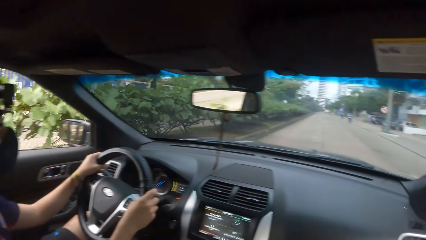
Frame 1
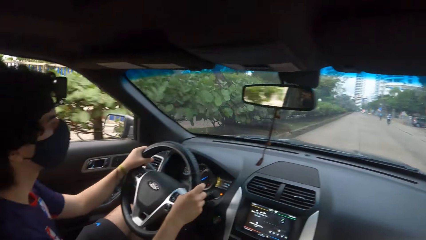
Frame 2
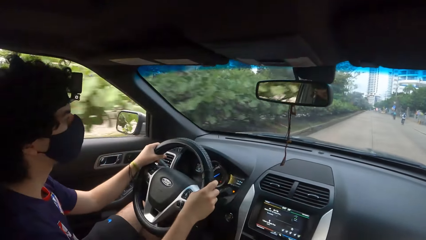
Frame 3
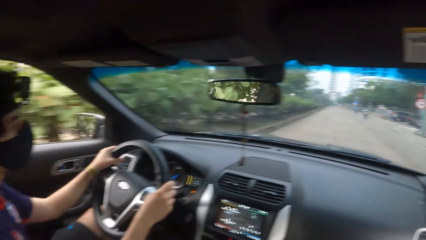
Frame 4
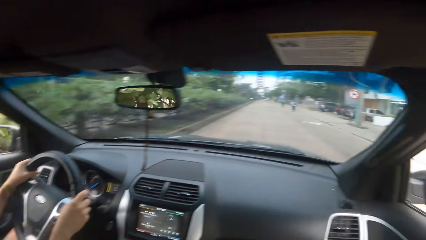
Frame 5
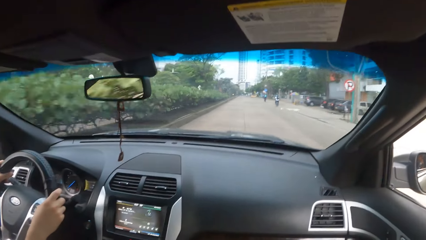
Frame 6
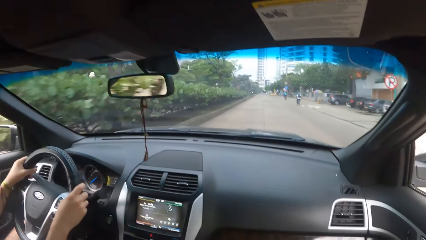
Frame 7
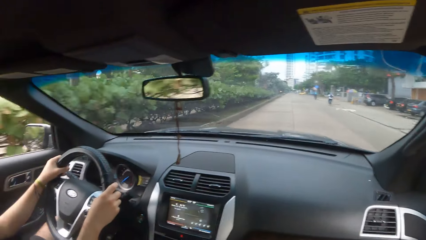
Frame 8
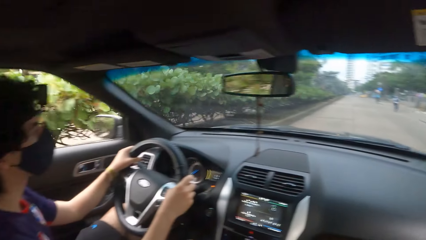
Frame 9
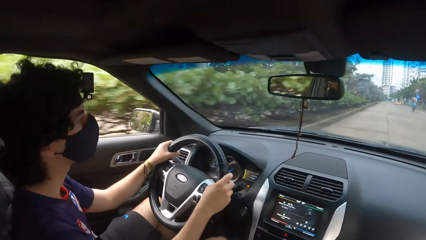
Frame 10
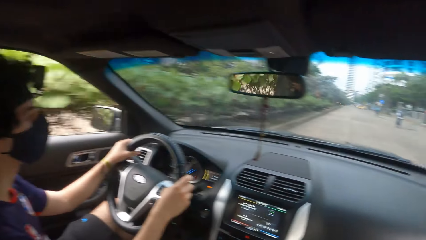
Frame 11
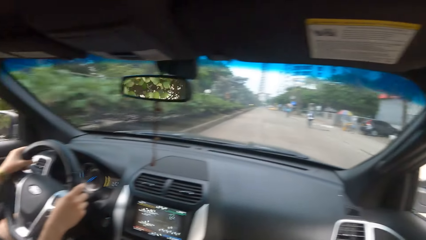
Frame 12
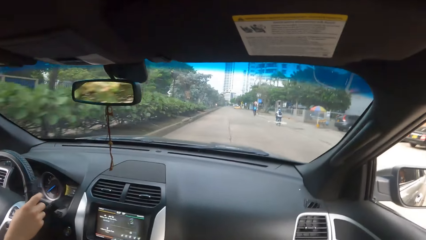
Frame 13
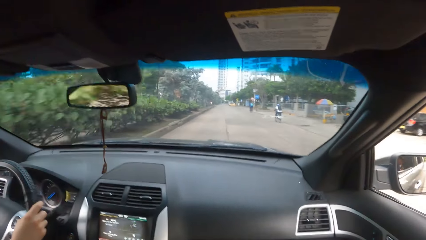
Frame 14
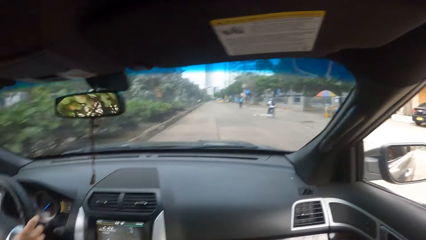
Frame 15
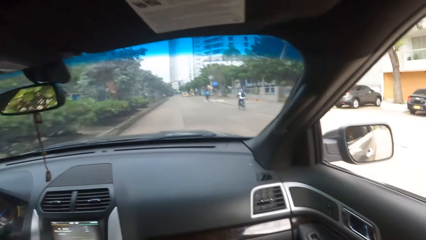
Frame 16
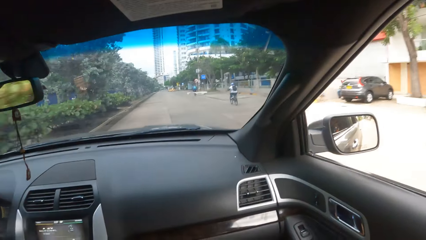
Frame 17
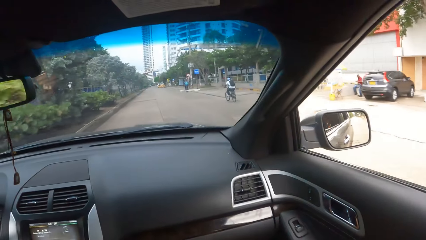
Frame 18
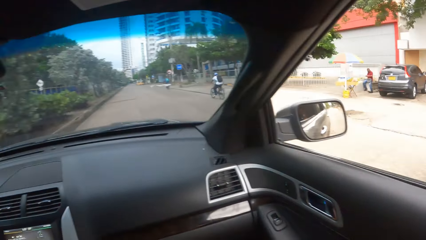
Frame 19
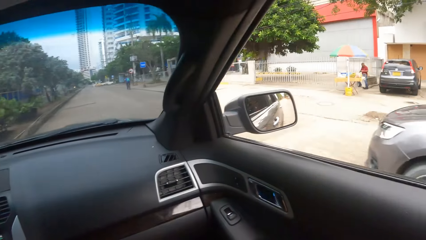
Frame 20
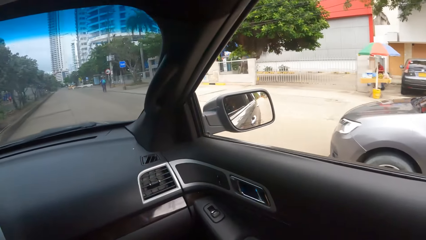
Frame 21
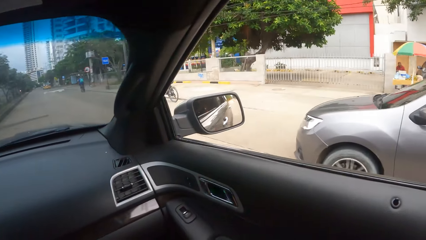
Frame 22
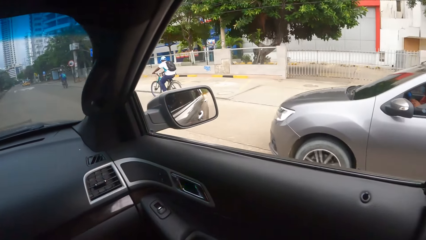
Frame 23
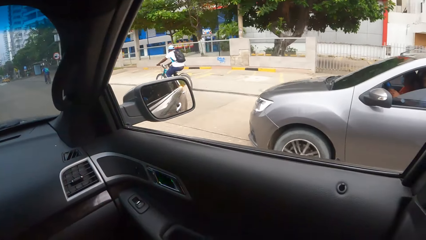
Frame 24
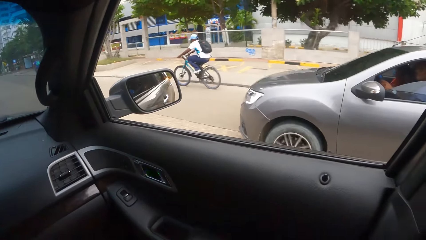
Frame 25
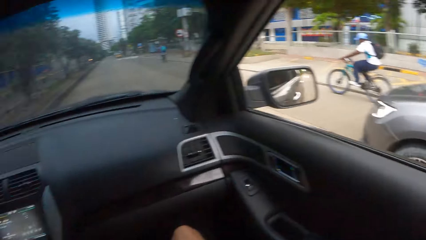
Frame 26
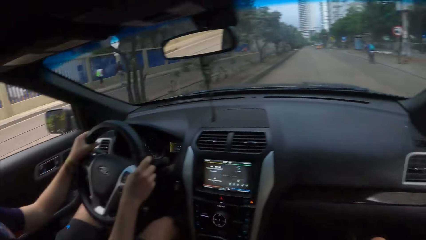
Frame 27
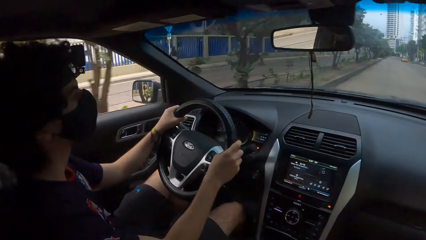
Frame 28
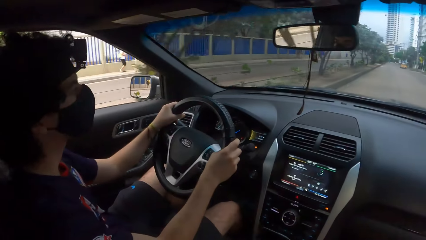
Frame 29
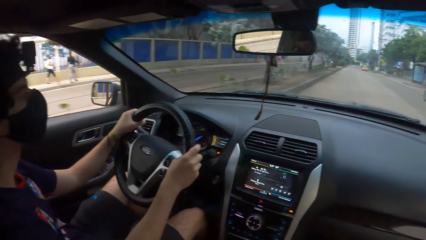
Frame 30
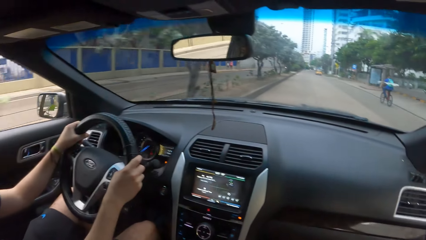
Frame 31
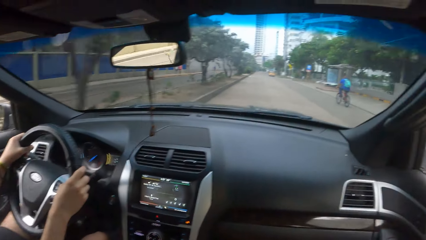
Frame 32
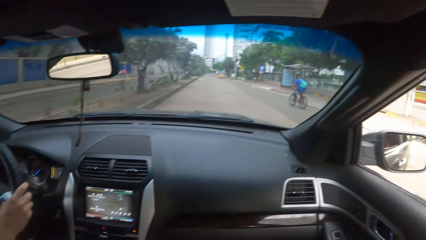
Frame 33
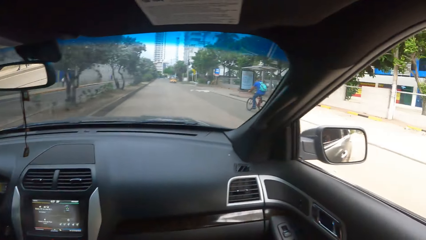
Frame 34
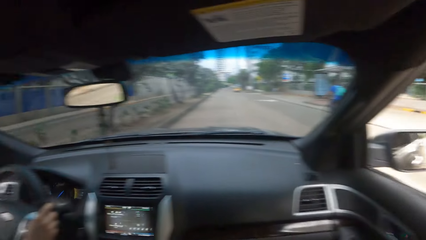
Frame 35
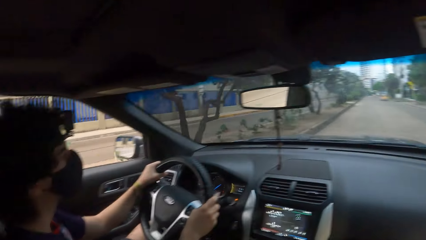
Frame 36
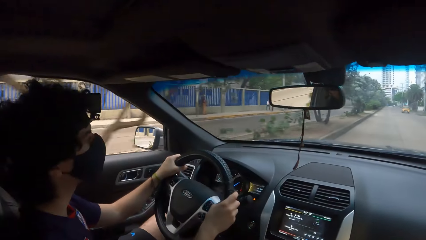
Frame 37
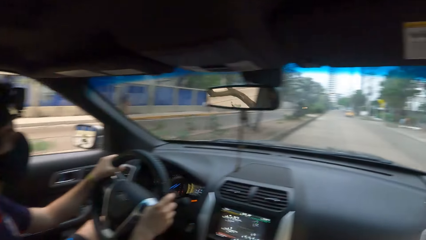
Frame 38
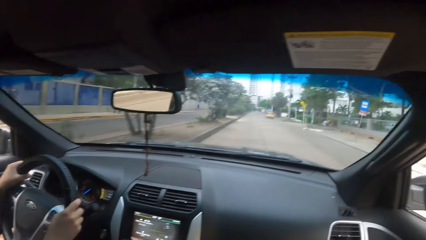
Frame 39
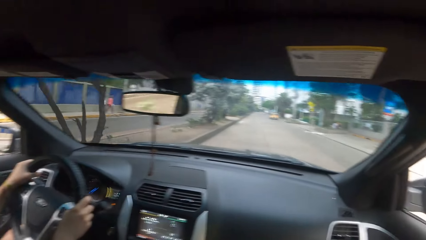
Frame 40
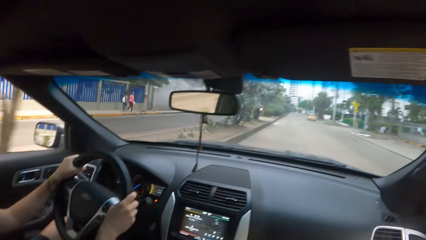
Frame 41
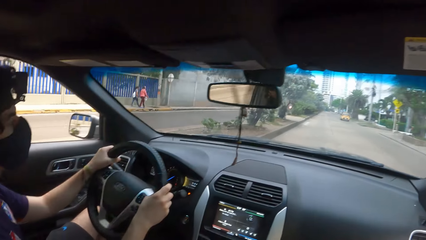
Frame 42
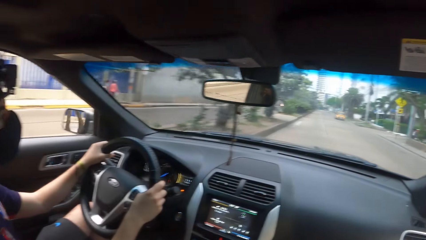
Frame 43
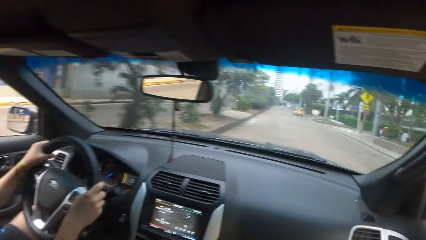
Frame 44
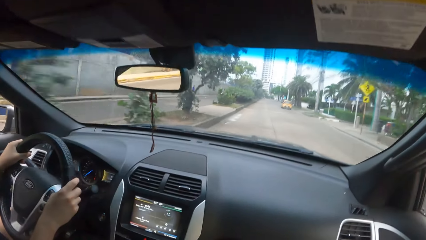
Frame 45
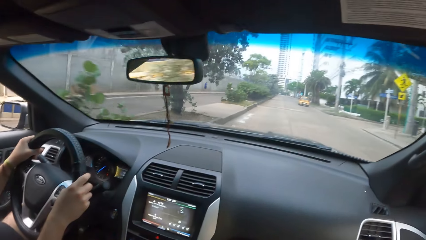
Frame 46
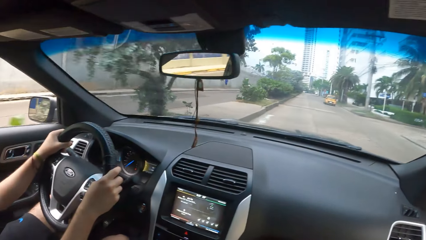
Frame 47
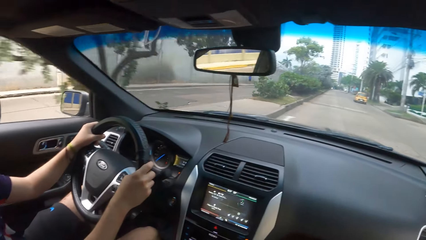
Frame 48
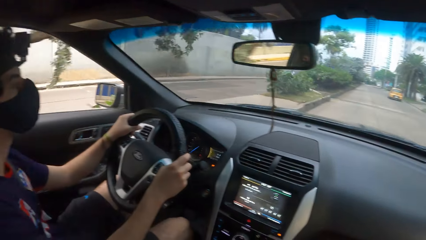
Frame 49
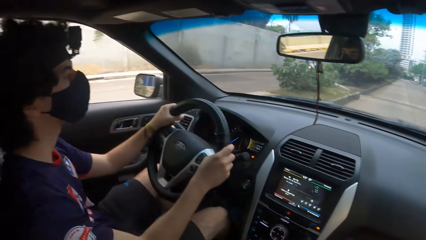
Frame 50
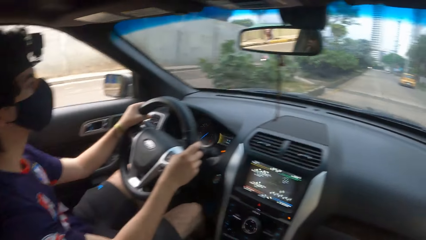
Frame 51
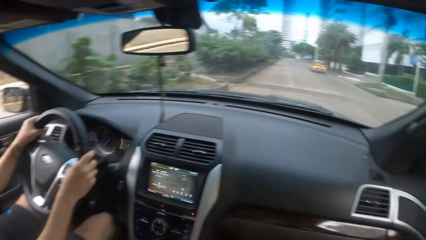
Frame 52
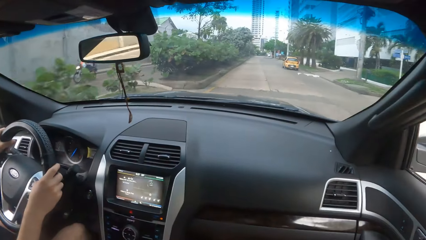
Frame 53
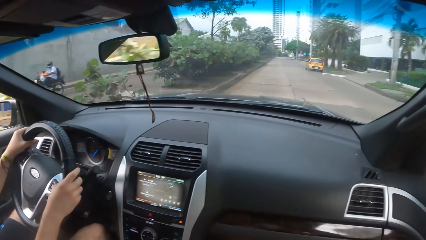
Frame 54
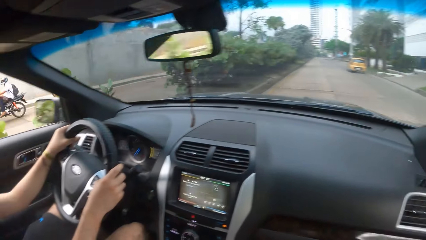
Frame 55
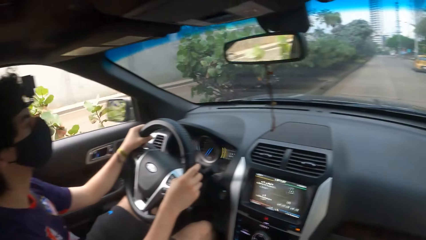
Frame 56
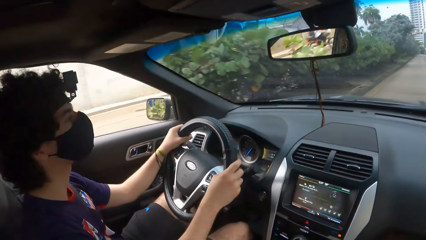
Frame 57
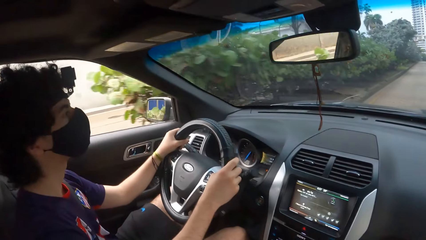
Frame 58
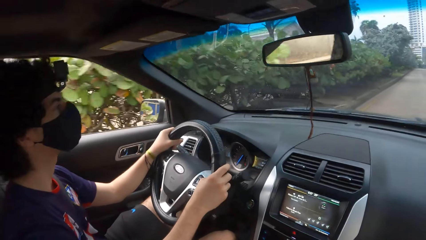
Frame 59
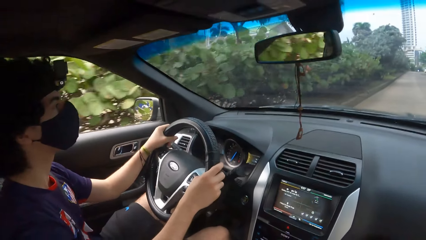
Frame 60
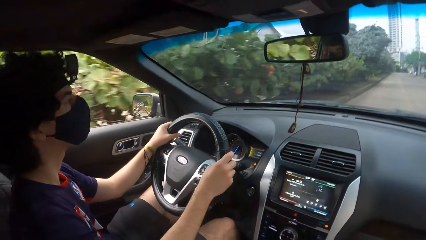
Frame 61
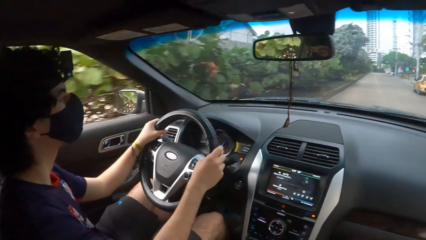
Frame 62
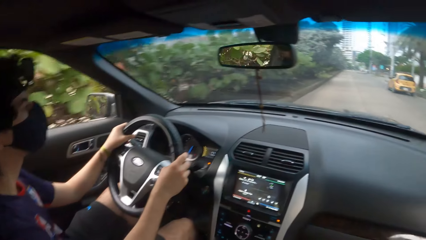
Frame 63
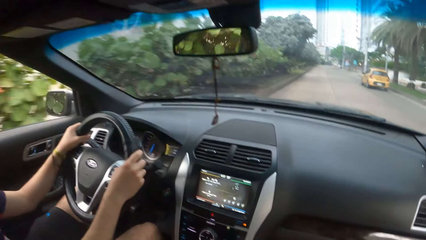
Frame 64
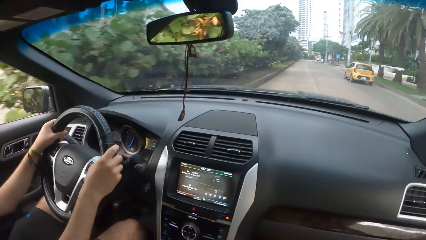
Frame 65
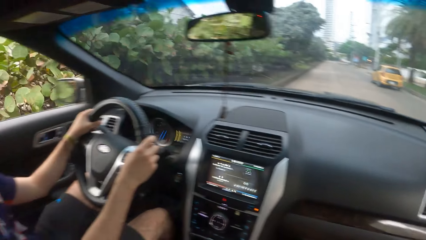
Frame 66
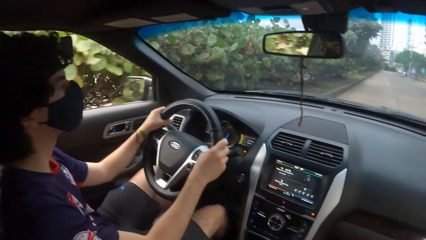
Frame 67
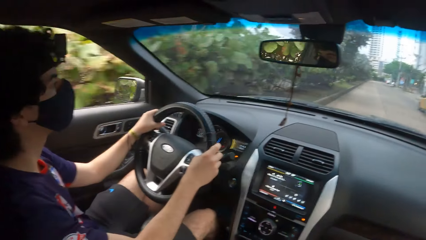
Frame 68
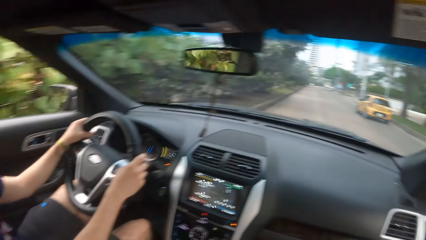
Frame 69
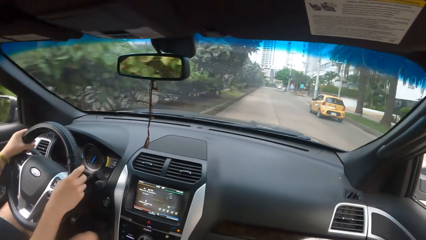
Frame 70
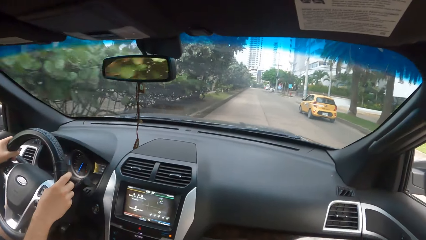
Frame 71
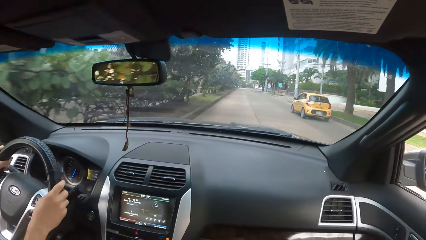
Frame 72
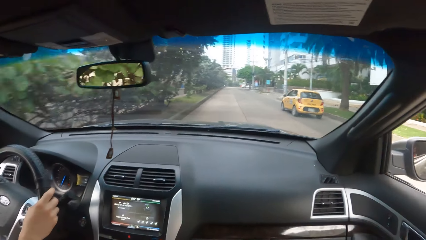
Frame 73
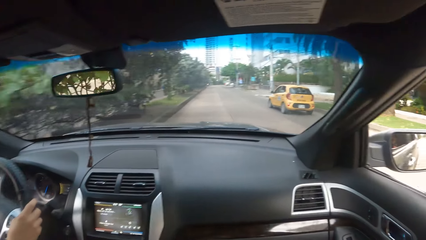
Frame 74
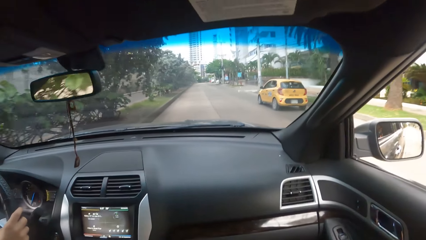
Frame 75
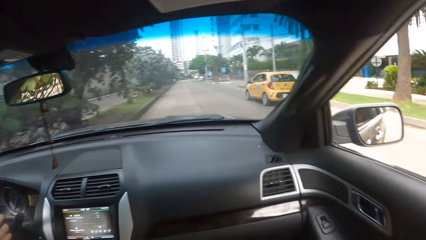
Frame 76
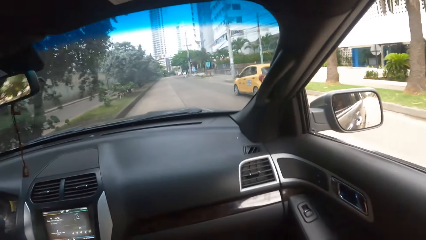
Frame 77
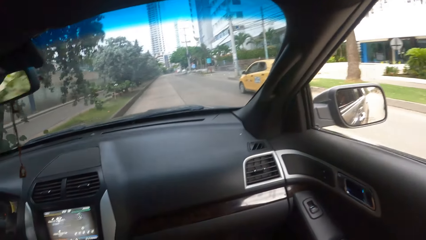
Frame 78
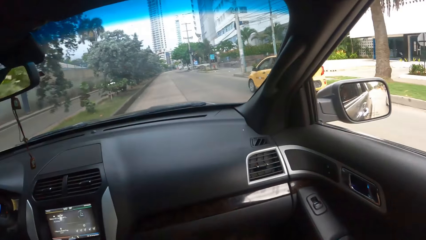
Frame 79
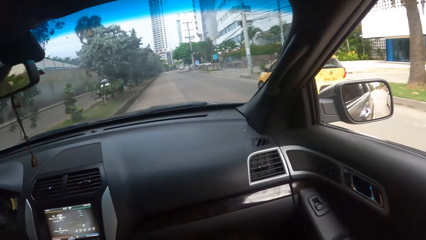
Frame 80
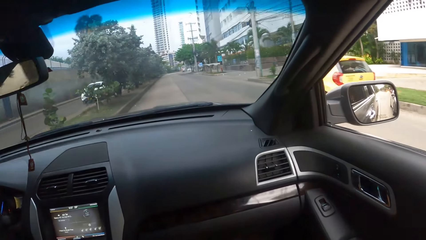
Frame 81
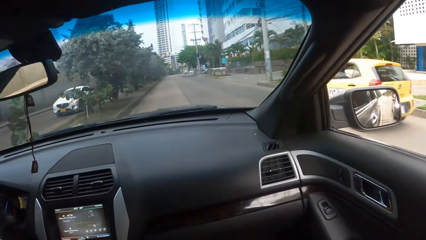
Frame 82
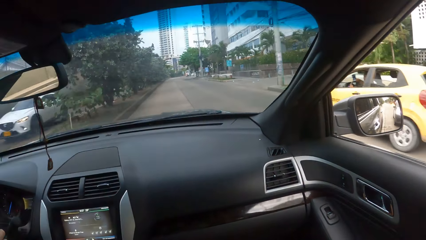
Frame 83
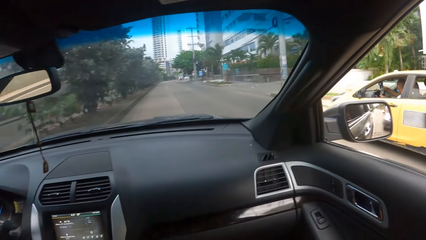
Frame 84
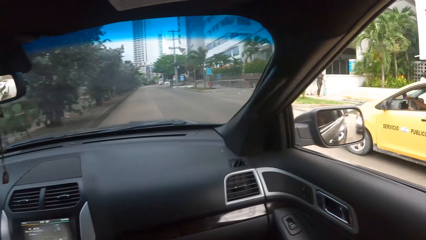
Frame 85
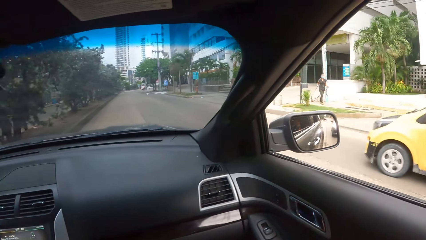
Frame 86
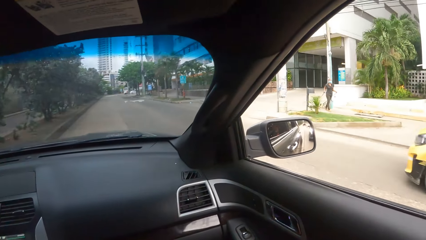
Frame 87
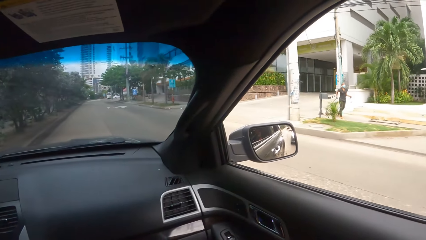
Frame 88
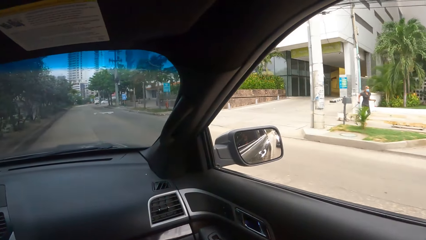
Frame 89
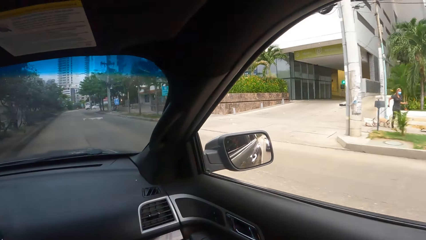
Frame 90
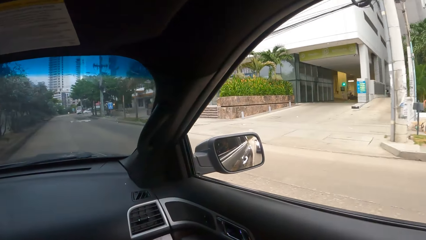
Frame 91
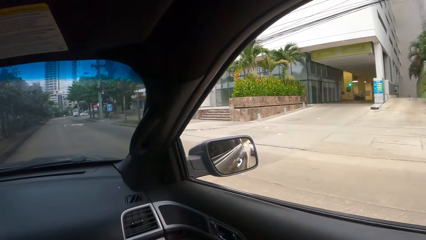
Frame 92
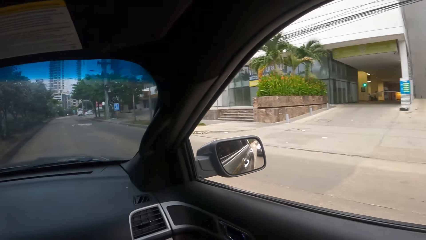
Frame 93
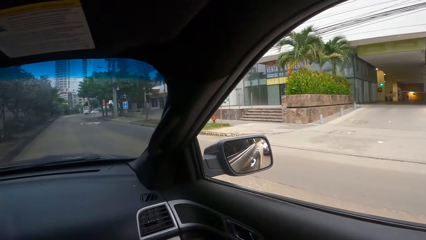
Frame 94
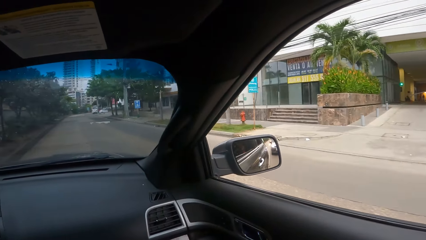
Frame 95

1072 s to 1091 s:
The camera wearer looks forward, looks left and converses with a man. They look forward, look left and converse with the man. They look forward. They look on the right side. They look left and look at the man, the driver. They converse with the man. They look forward, look right, look left and converse with the man. They look forward, look left, look forward, look left and converse with the man. They look forward, look left and converse with the man. They look forward, look left and converse with the man. They look right. They look forward in the car.
